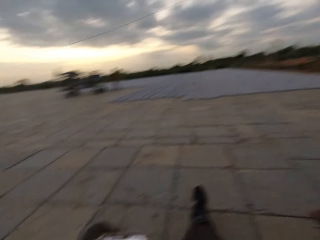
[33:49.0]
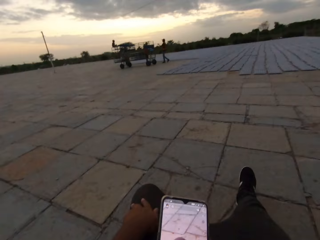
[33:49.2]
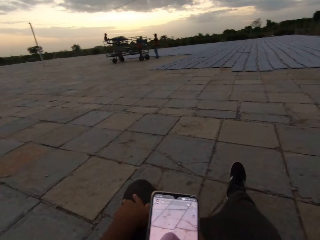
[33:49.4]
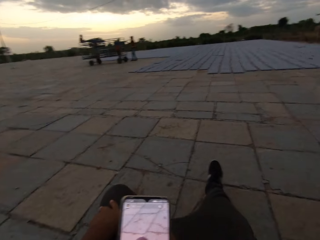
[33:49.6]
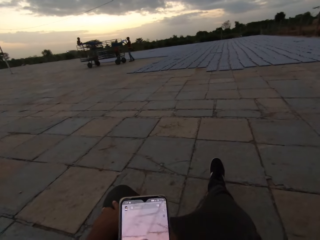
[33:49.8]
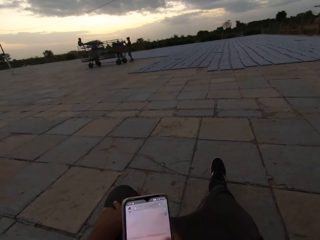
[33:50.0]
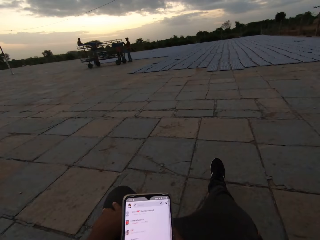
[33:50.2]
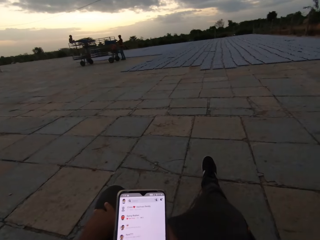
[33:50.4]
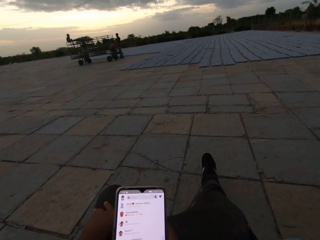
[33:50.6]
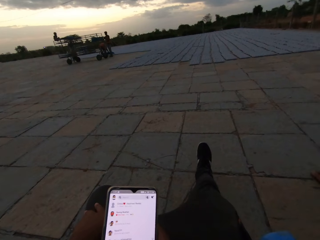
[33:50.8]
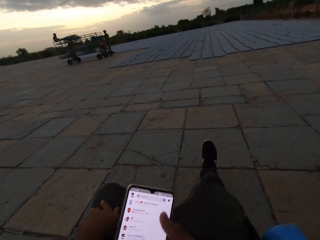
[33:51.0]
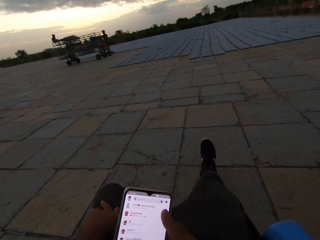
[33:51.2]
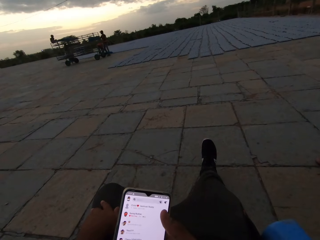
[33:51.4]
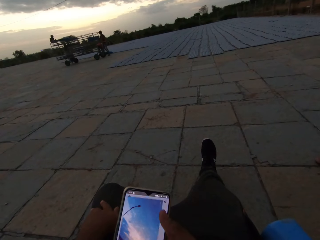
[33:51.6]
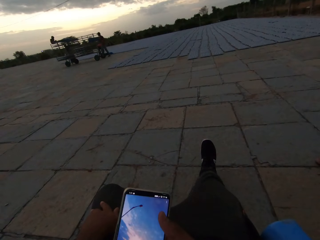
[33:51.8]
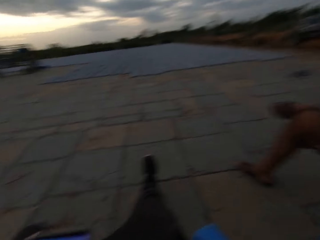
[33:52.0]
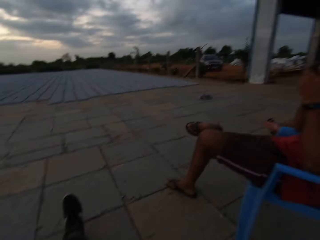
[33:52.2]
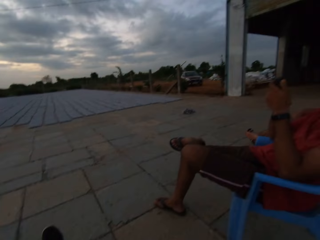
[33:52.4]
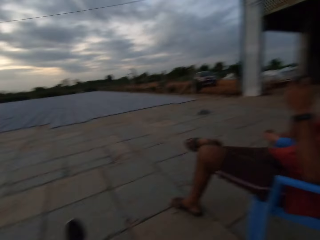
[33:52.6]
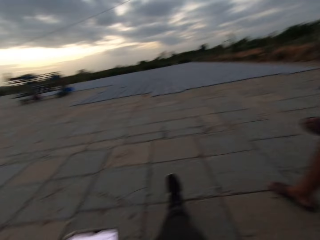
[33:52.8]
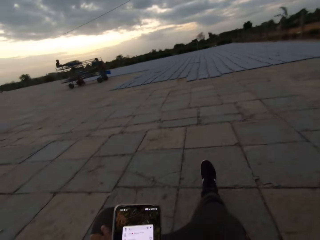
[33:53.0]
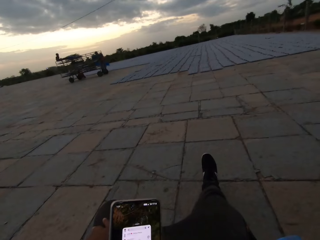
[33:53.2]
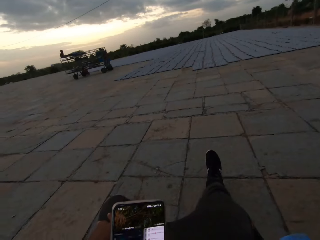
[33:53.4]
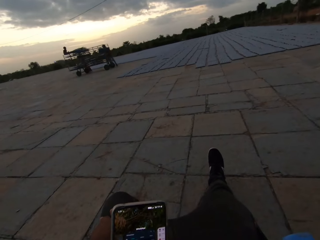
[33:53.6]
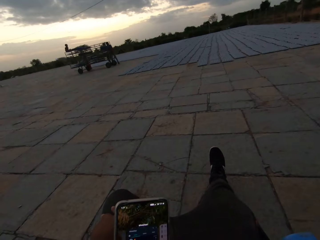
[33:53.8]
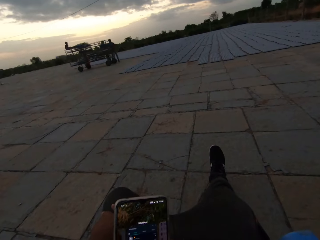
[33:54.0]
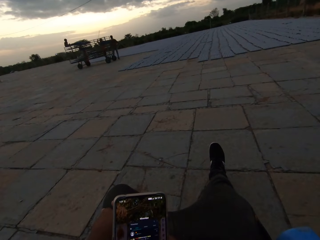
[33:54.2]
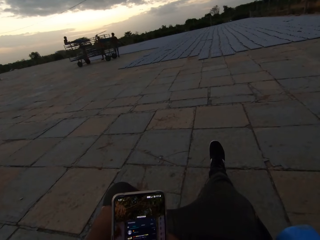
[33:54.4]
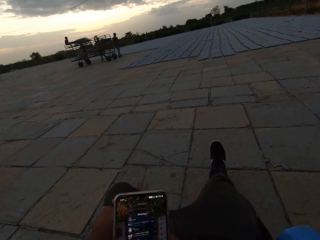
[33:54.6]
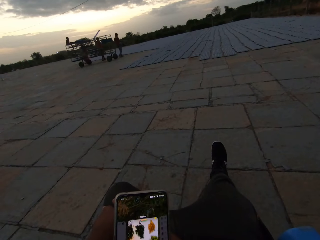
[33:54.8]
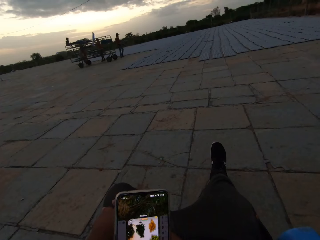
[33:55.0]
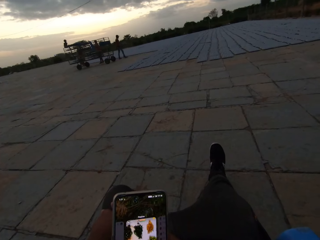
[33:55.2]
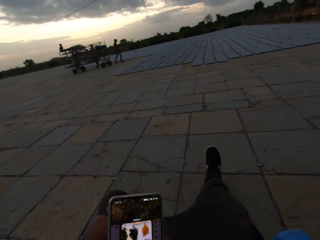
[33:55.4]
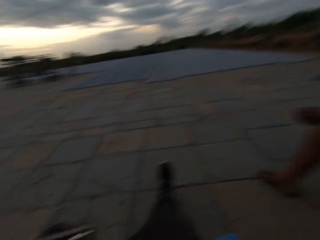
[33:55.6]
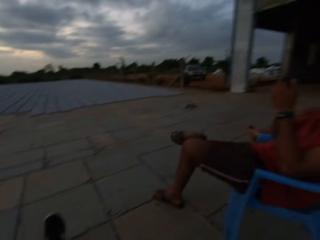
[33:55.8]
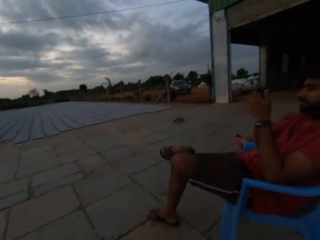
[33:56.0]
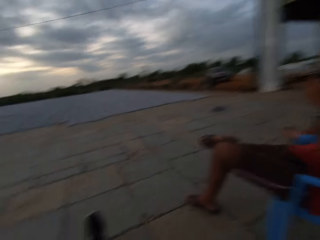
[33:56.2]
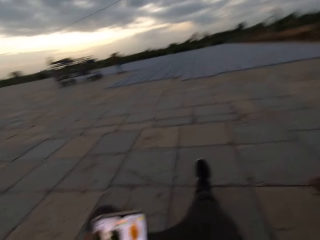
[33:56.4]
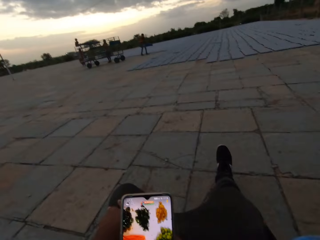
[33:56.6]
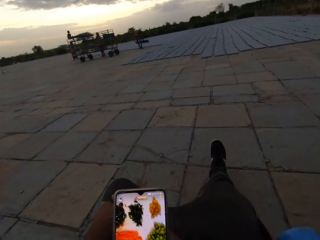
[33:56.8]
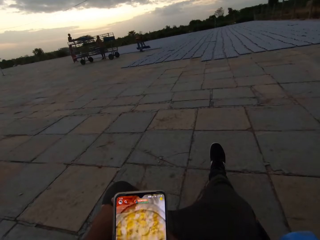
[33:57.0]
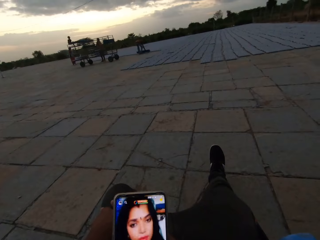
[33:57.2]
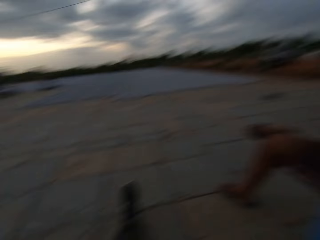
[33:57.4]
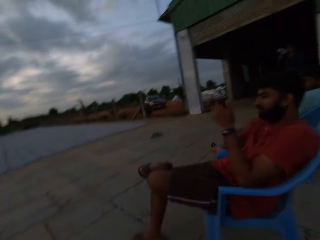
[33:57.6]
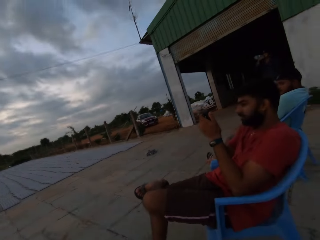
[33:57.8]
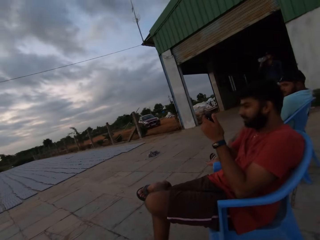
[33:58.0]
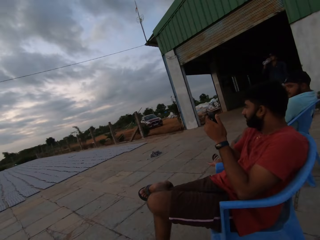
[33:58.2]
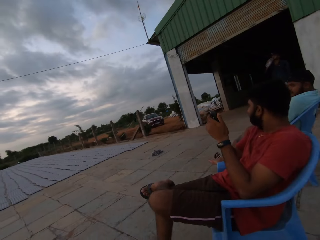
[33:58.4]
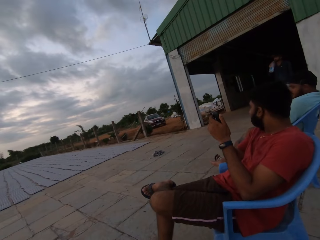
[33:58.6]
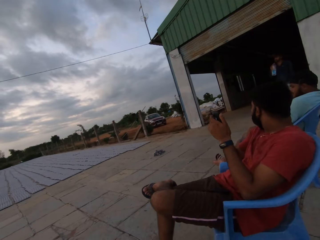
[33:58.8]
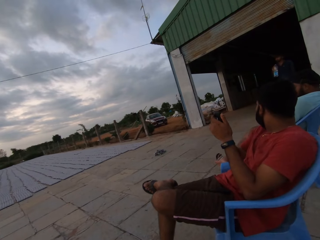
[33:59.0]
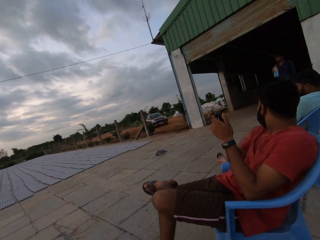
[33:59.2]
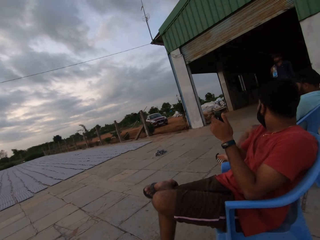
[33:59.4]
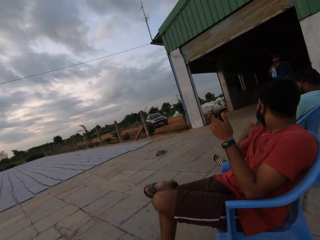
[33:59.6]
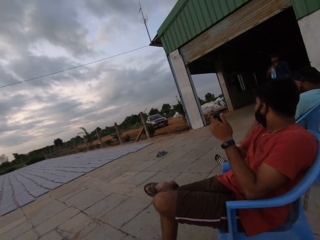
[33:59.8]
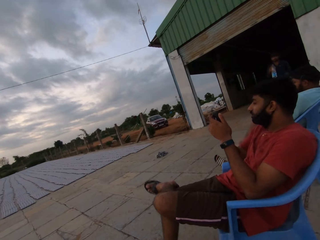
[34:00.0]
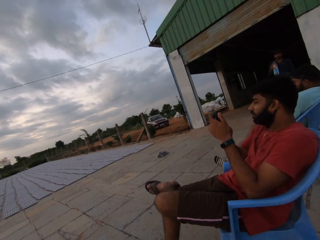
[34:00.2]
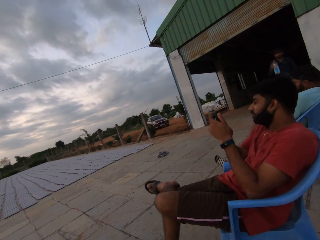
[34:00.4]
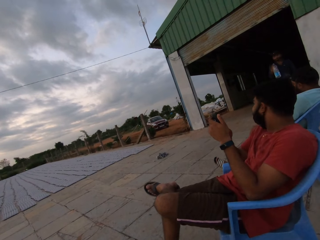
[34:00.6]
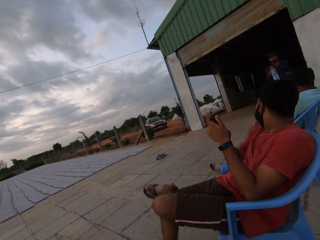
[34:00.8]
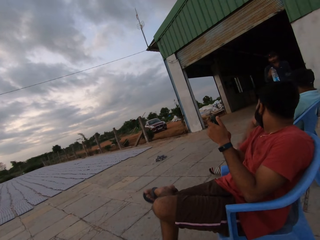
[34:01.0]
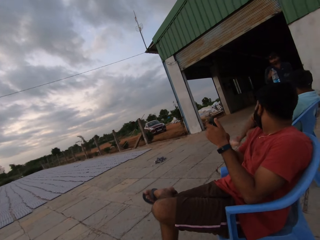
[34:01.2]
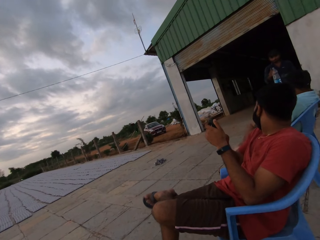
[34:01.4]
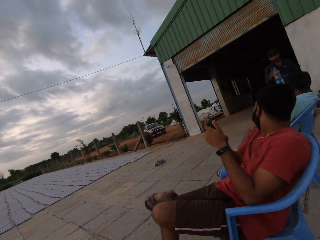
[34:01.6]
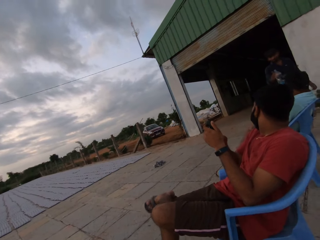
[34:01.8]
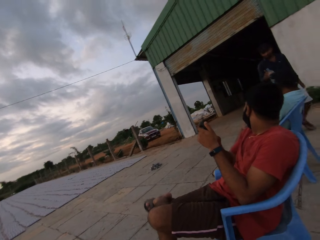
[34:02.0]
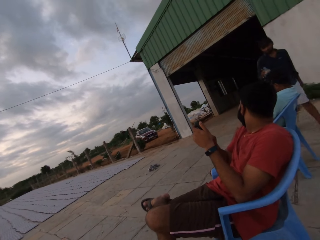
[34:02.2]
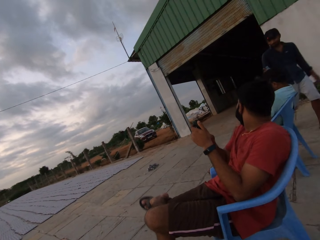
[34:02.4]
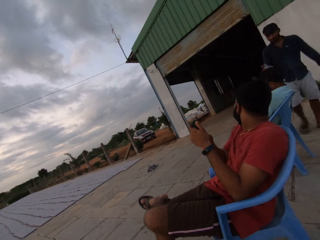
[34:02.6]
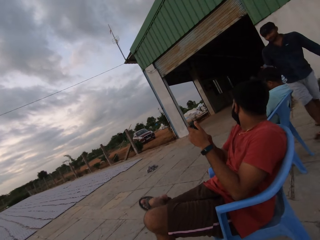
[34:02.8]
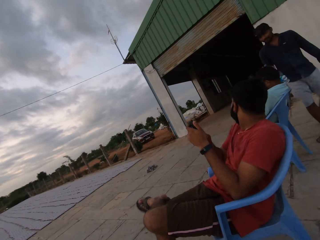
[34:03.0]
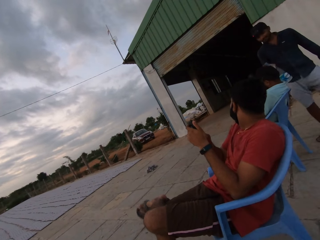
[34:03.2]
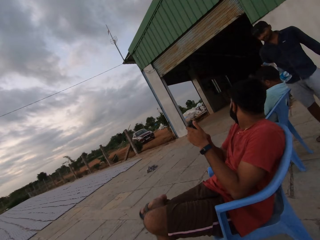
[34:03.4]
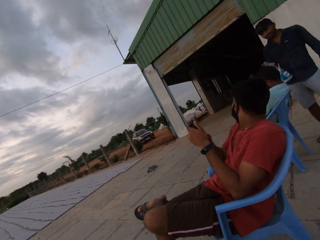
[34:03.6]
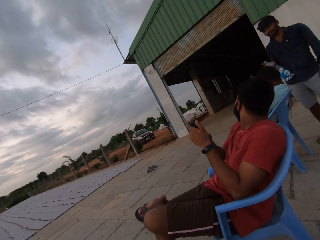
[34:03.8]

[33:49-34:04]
The camera wearer looks around the area. He looks at the phone. He operates the phone with his right hand. He looks around the area. The man holds the phone with both hands. The camera wearer looks at the phone. He operates the phone. He looks around the area. He looks at the phone. He operates the phone. He looks around the area. Another man drinks water from a bottle in his right hand. The camera wearer looks at the first man. The first man shakes his leg. The other man walks towards a third man with the bottle in his right hand.

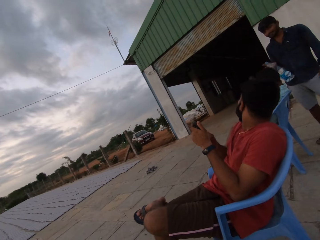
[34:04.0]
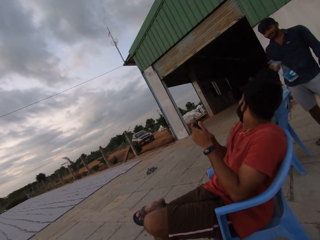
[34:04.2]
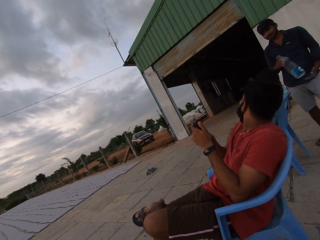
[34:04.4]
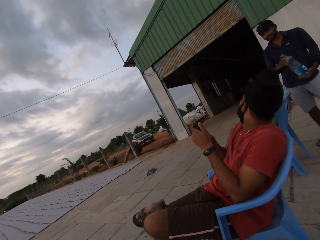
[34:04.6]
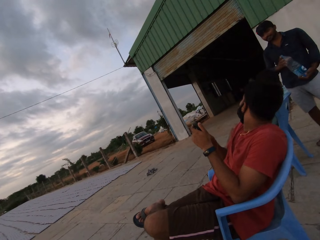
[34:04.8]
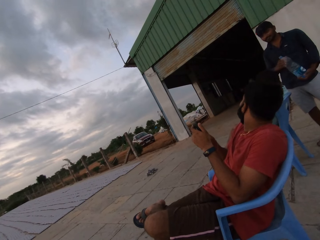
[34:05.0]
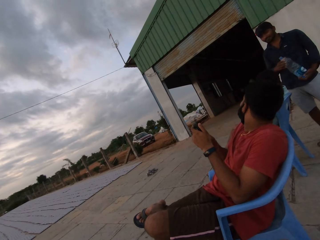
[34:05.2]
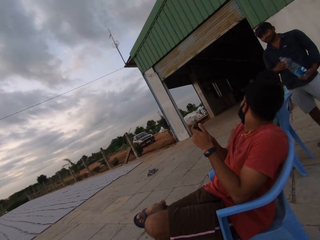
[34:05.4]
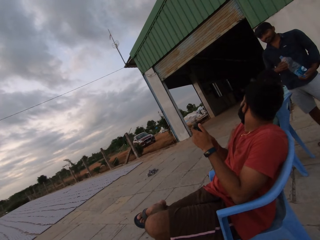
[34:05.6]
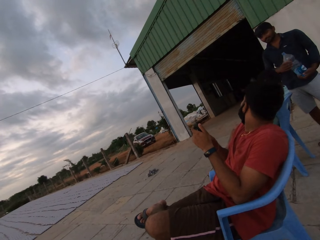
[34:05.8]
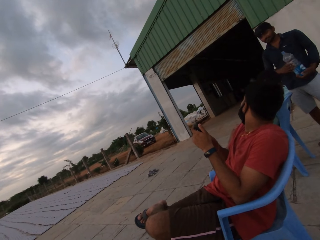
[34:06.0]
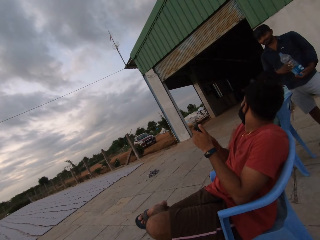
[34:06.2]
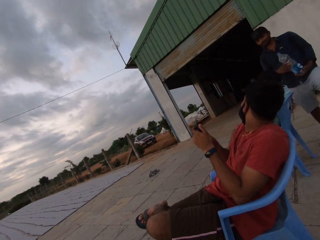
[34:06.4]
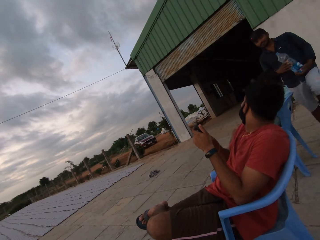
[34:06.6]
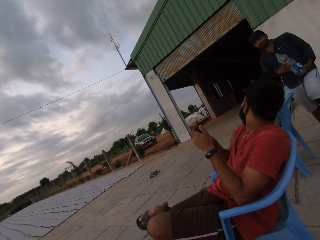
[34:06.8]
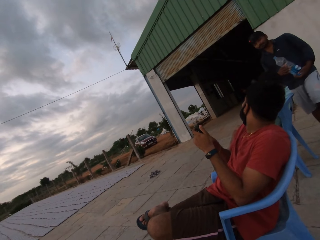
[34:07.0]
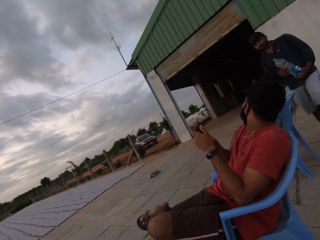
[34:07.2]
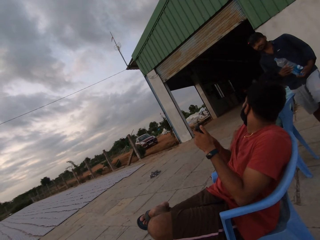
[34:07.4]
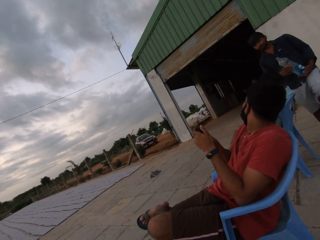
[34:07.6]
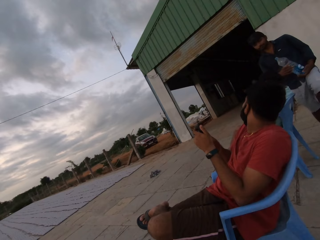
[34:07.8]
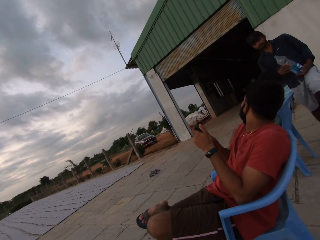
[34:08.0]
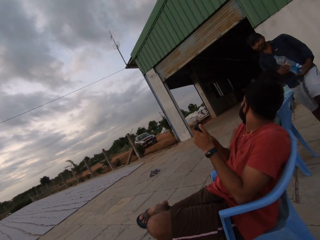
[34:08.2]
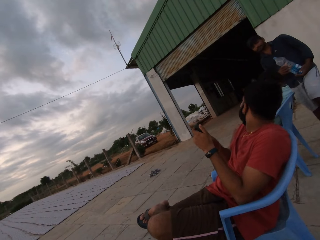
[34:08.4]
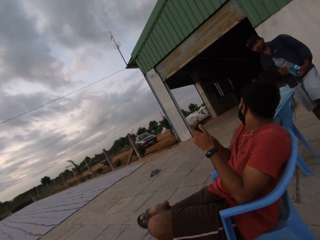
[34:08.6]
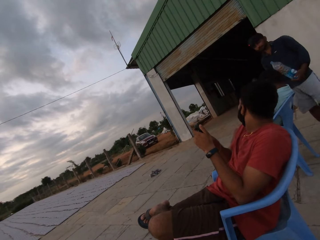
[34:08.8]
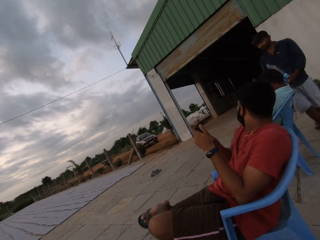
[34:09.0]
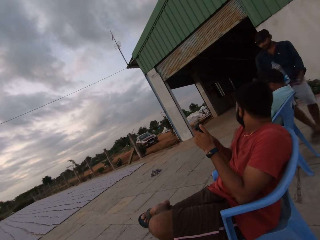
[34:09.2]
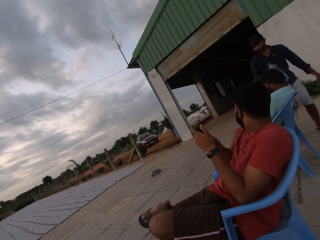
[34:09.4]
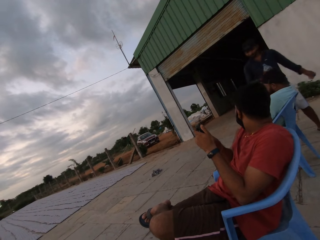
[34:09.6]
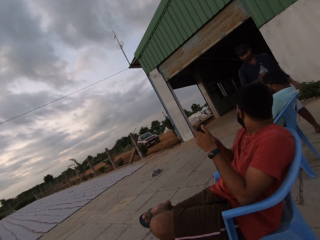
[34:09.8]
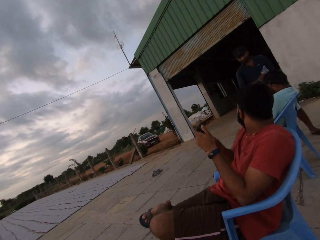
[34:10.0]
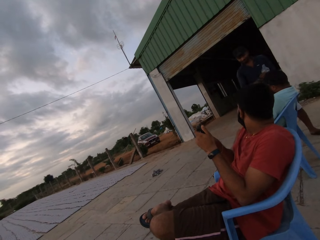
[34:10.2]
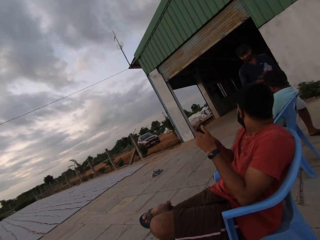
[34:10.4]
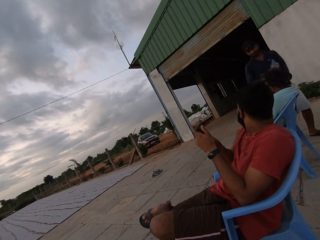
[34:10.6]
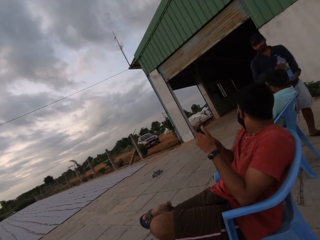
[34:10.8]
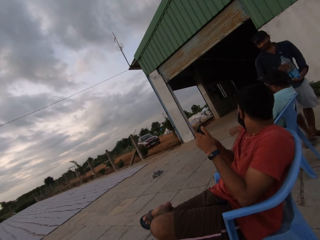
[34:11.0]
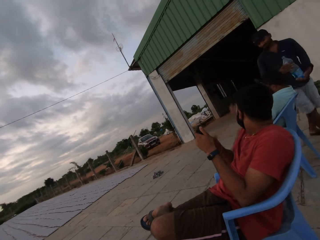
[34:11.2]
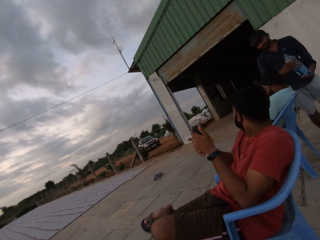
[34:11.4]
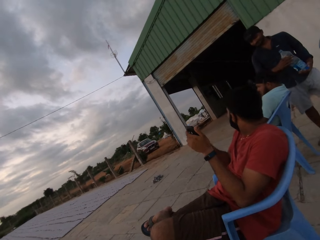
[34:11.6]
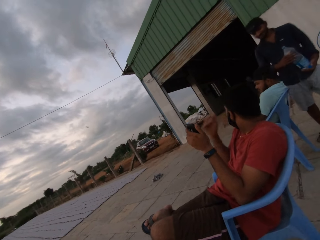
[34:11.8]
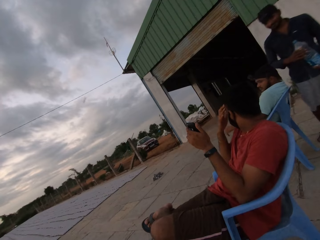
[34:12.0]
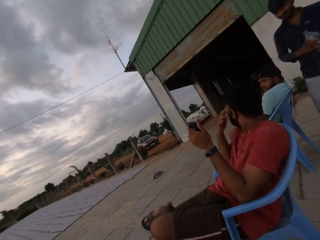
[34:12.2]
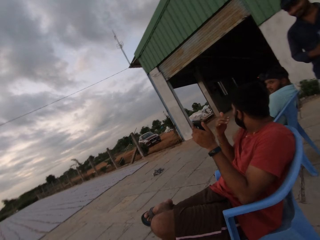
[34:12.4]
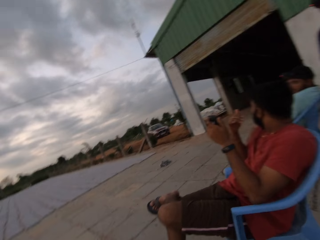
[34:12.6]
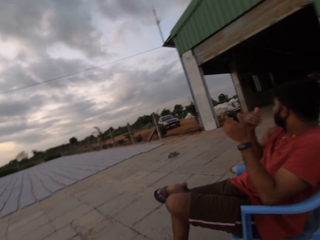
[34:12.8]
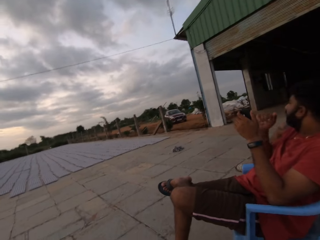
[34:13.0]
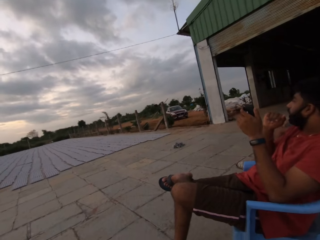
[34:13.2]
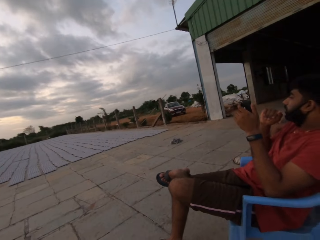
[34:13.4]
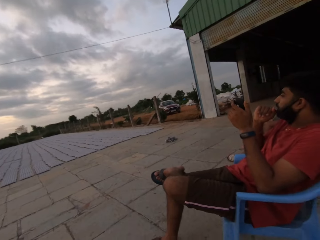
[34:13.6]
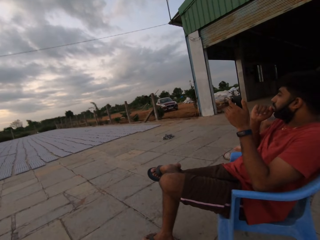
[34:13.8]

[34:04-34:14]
A man converses with another man, a third man and the camera wearer. The first man holds the bottle with both hands. The first man holds the bottle with his right hand. The first man holds the bottle with both hands. The third man gesticulates with his right hand and touches his face with his right hand.
